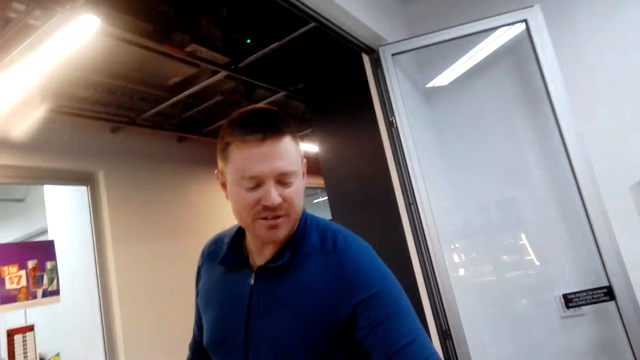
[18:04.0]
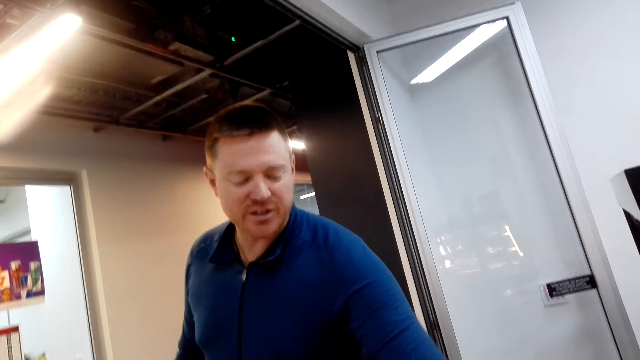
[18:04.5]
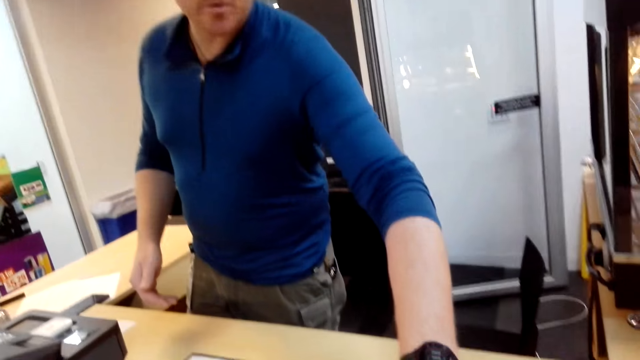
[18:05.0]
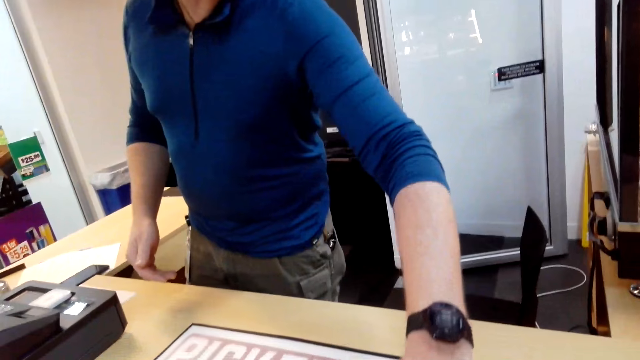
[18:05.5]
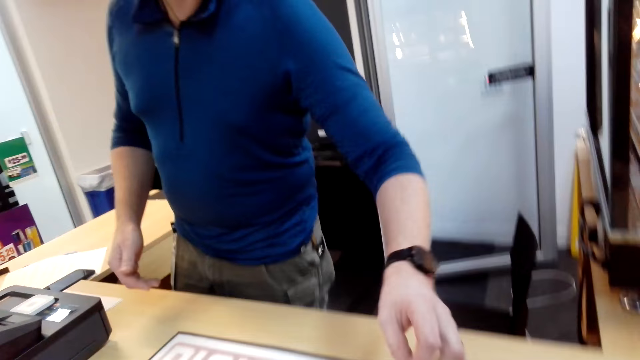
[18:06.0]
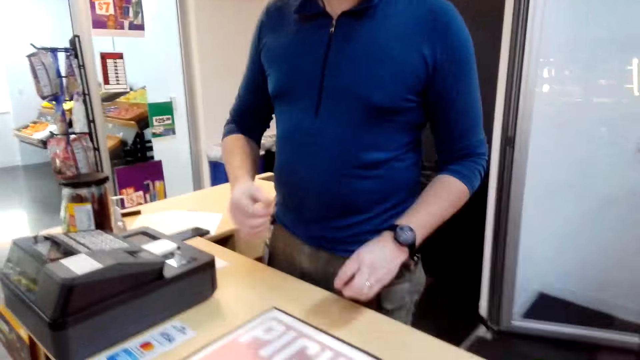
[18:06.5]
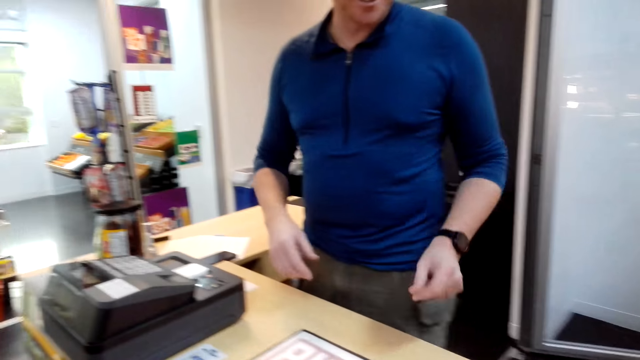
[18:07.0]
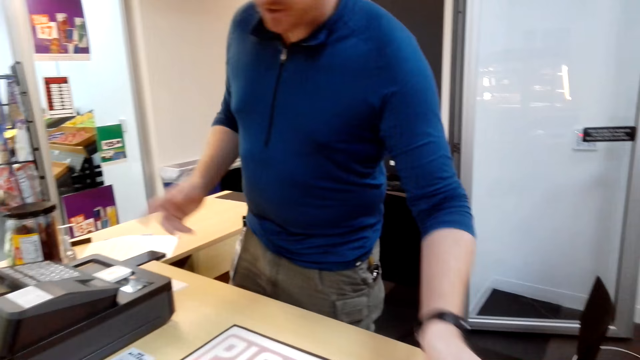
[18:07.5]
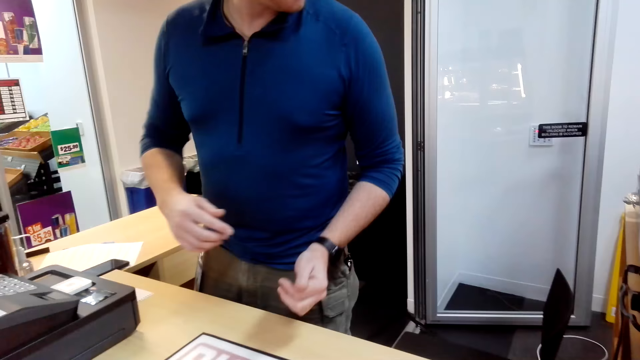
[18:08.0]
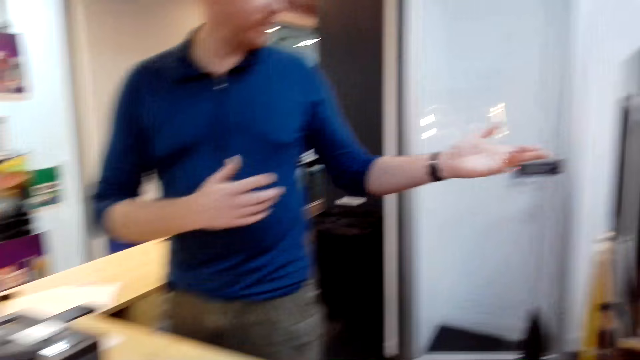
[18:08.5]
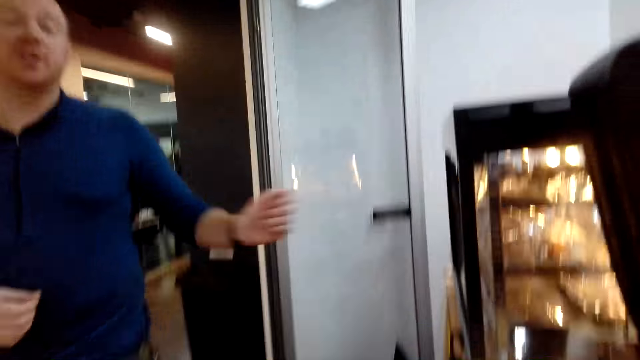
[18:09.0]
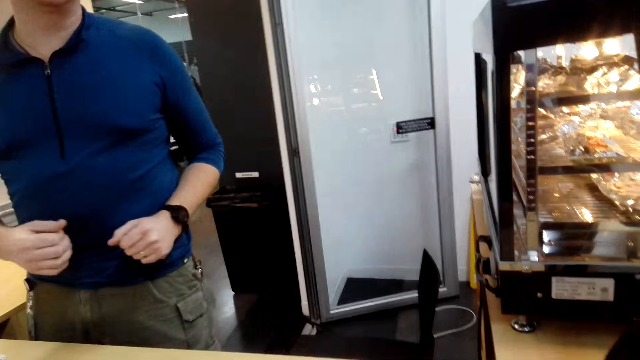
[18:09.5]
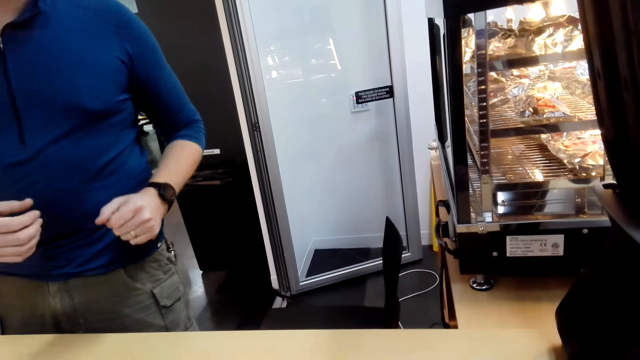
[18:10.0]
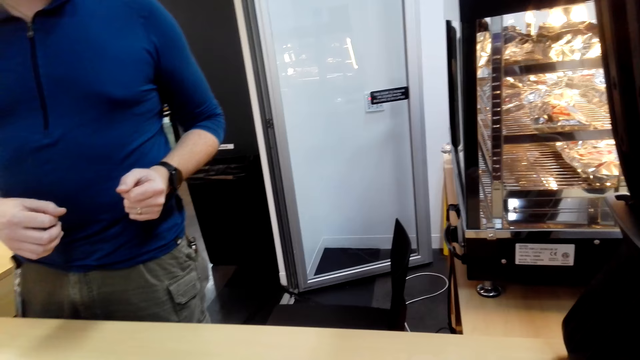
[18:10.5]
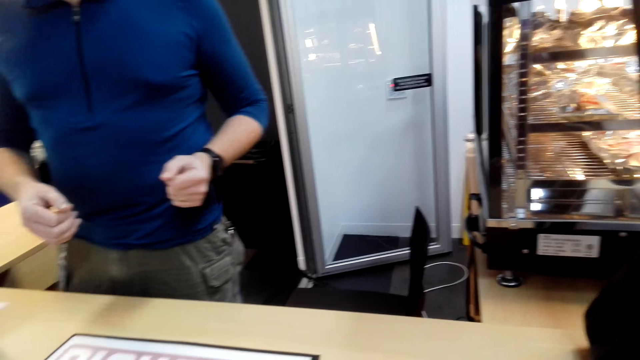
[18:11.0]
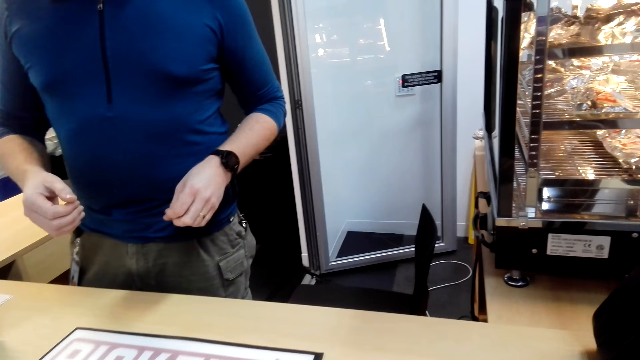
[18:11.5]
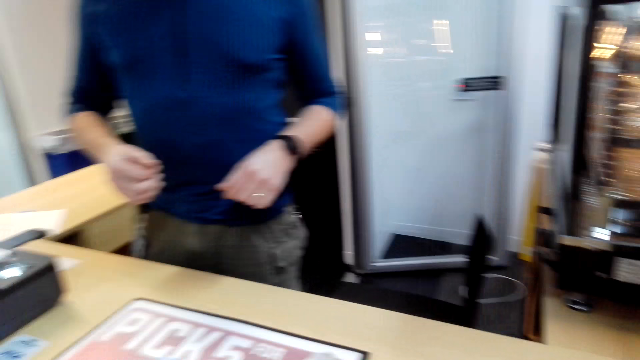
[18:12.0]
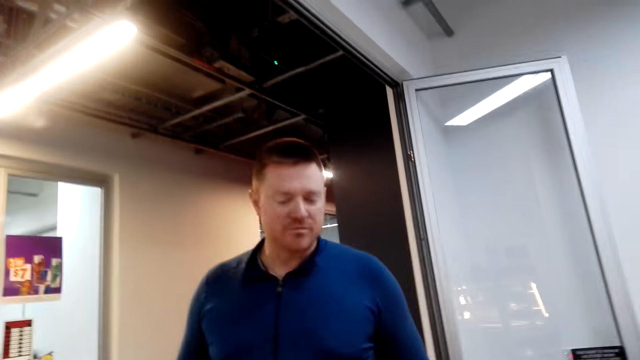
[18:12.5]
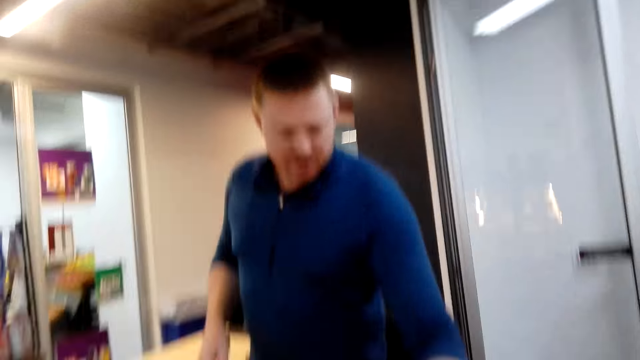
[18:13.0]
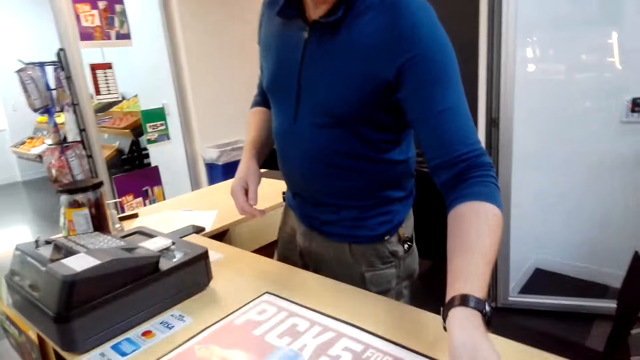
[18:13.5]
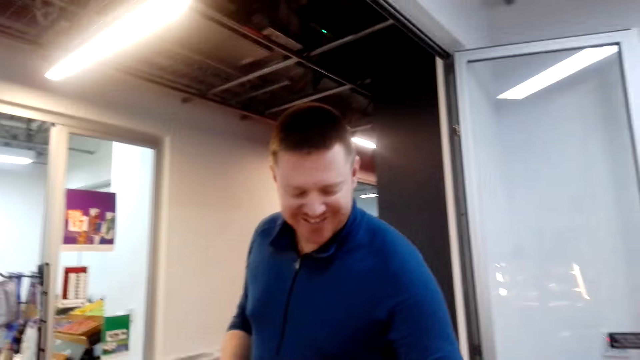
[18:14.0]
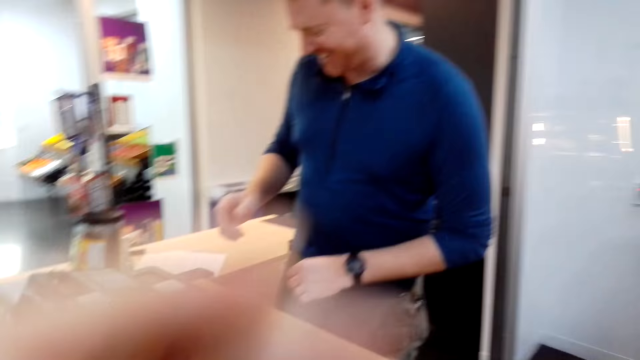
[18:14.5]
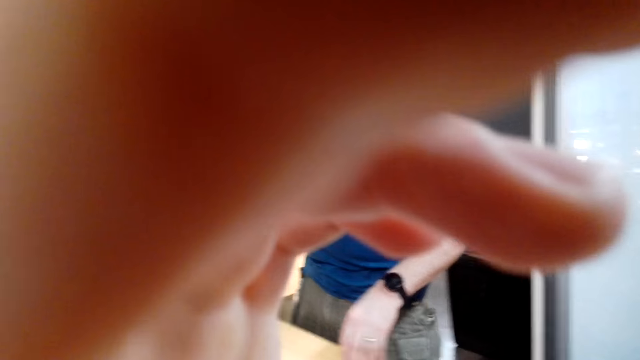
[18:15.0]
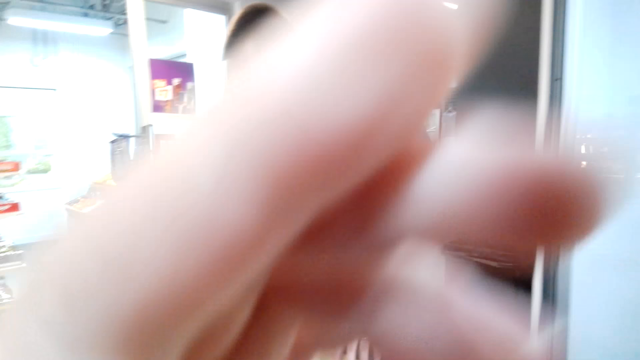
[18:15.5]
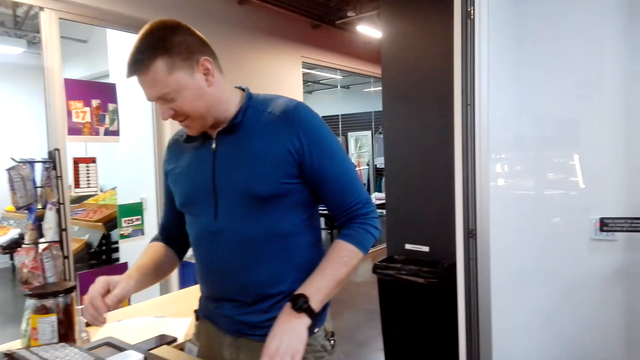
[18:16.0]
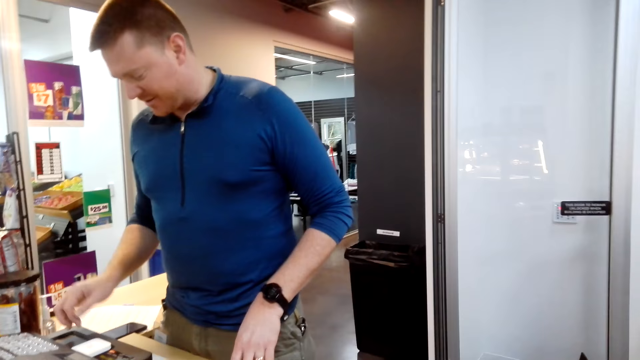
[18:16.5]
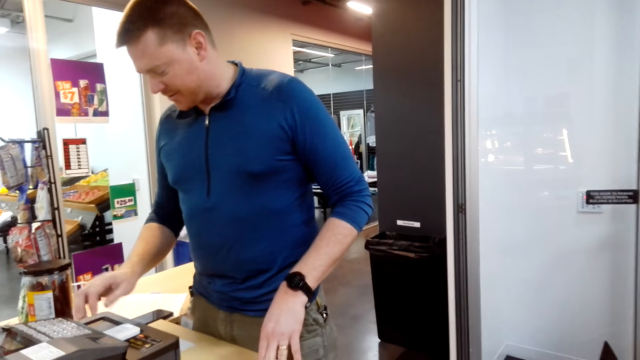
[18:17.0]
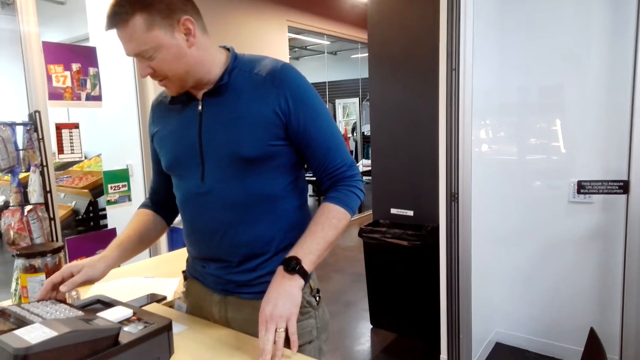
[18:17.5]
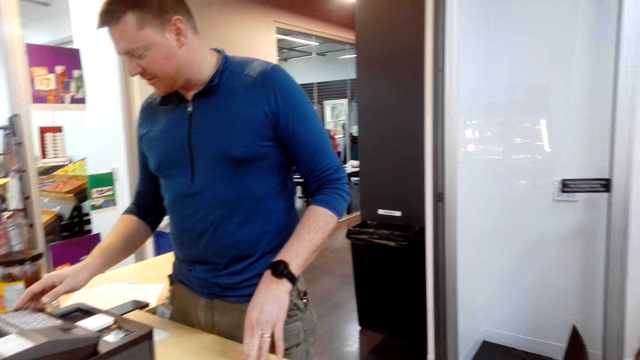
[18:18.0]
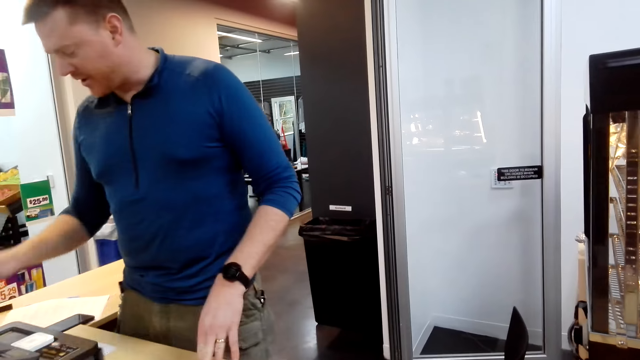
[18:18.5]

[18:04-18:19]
The camera wearer looks at the buns. They talk with a man. They look at a person. They adjust the camera. They hold the camera. They type a receipt. Another man dials a machine.

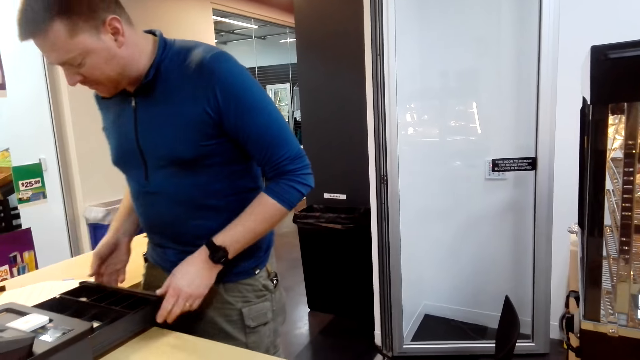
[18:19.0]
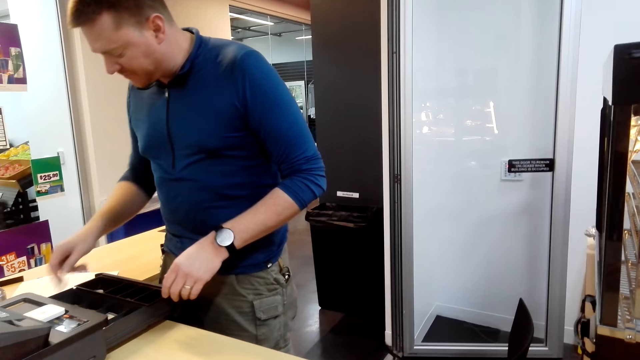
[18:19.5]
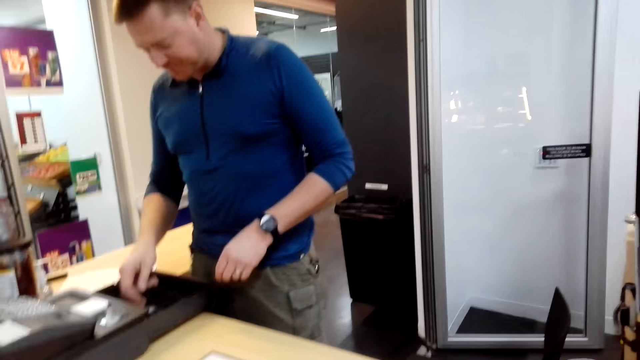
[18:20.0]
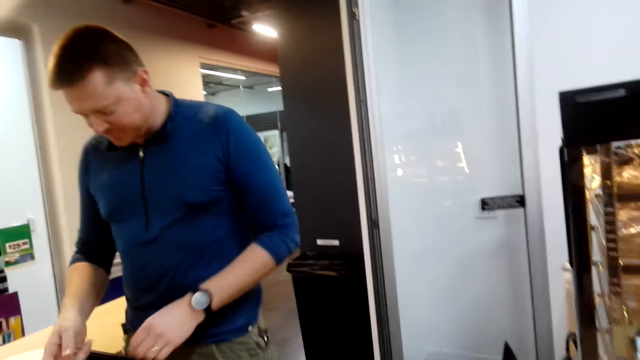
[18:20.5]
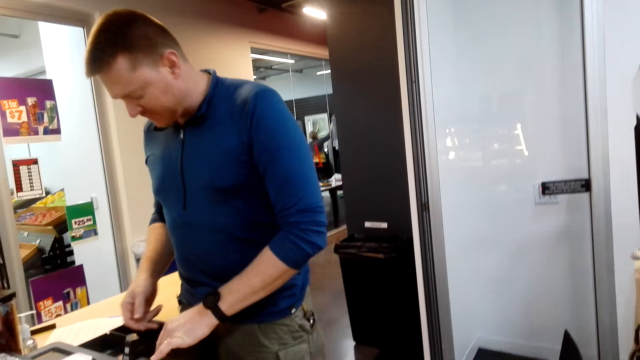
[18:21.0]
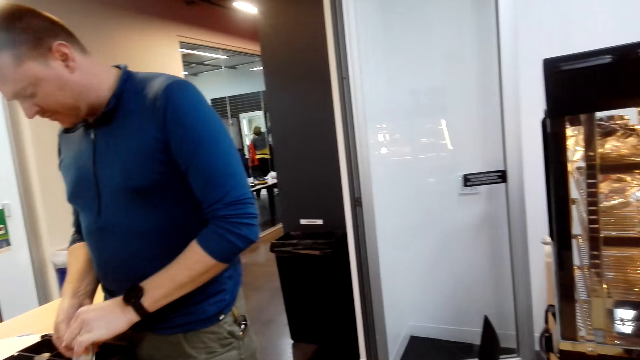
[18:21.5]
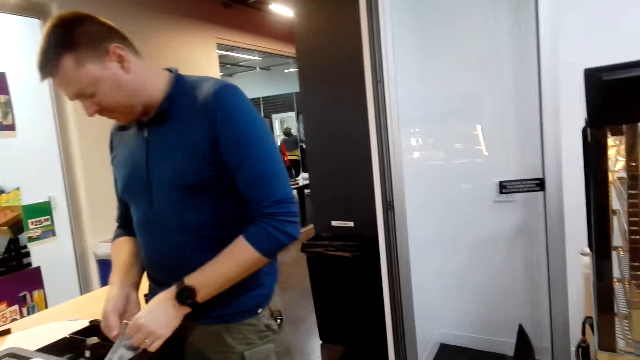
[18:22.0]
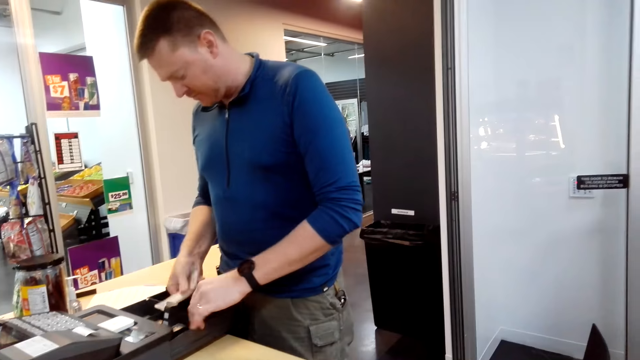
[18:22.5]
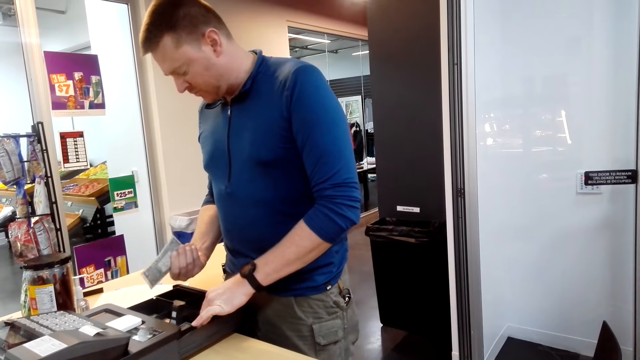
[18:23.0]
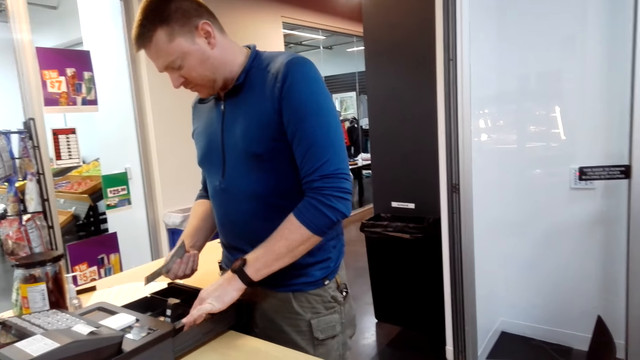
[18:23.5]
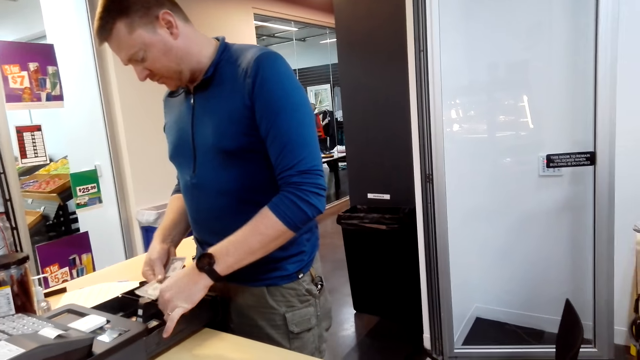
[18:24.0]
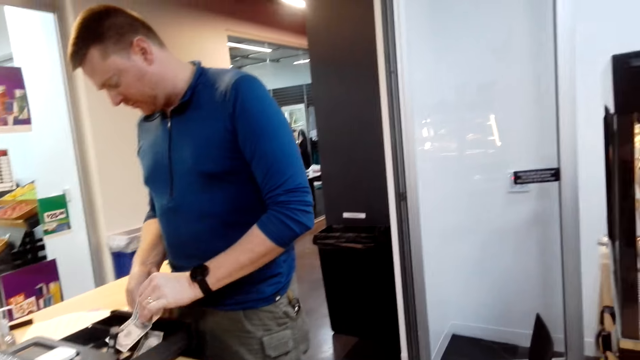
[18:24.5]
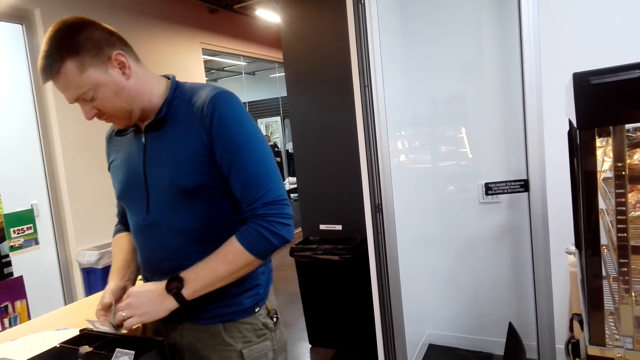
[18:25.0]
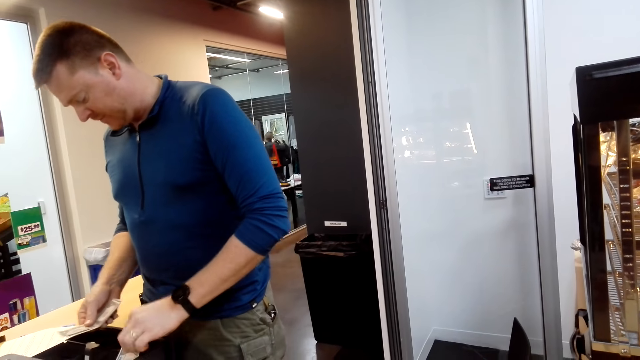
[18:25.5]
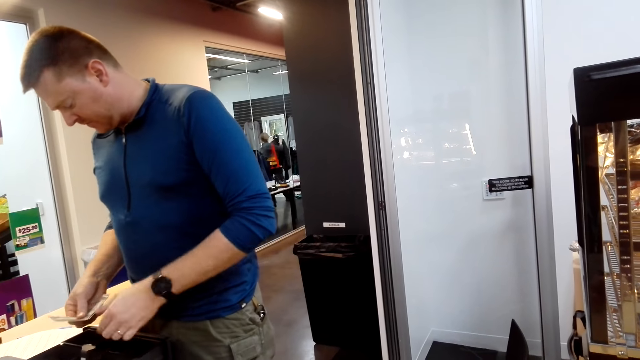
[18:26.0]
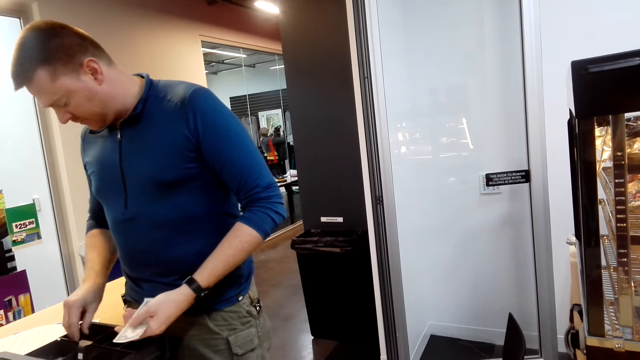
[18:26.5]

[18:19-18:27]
A person takes change from the cashbox.
